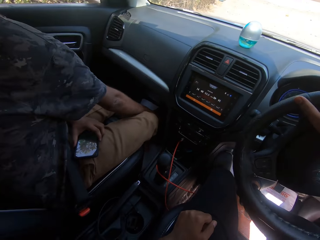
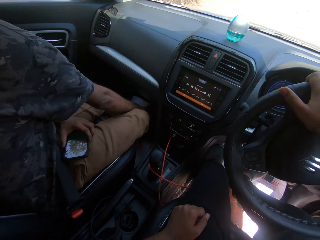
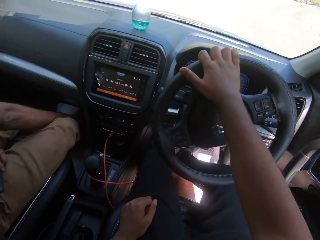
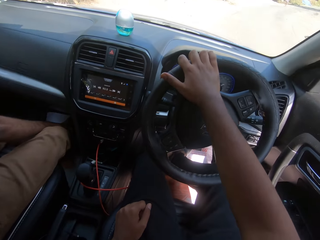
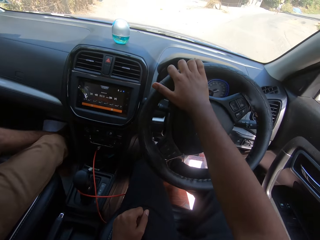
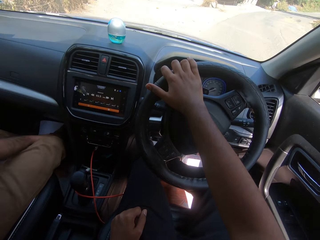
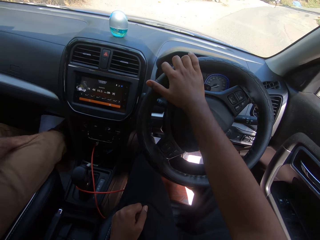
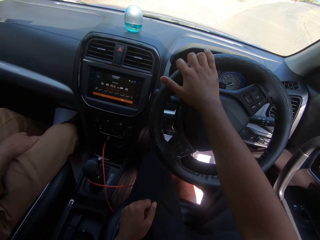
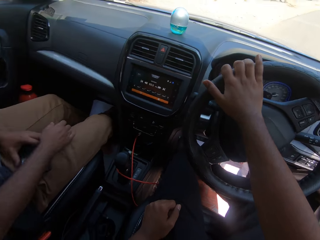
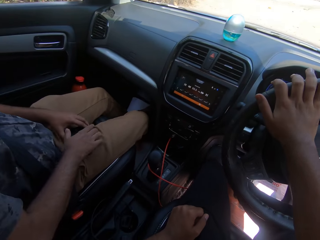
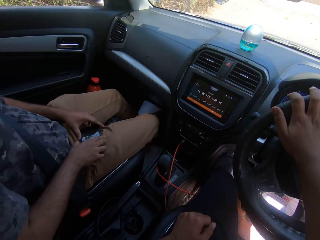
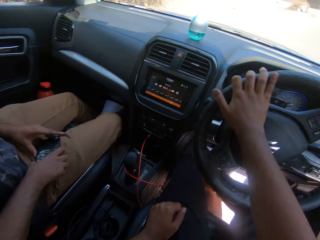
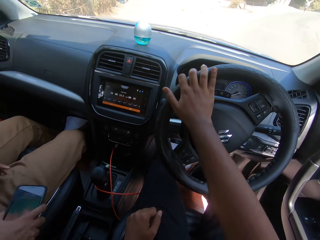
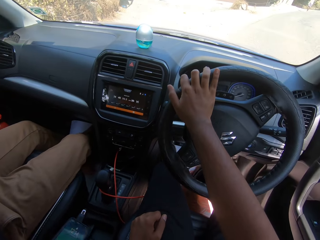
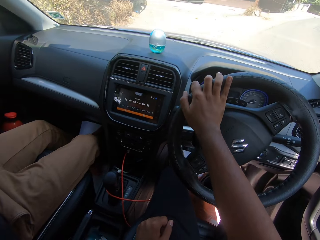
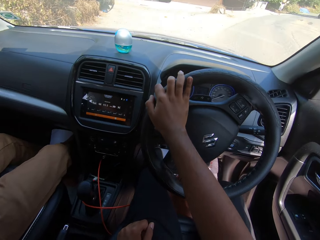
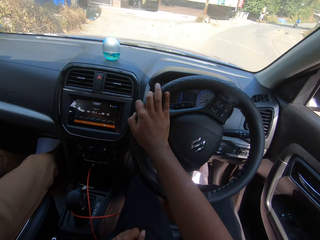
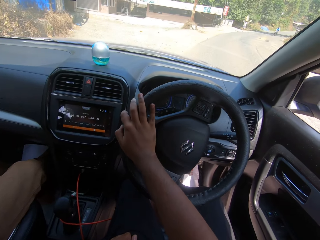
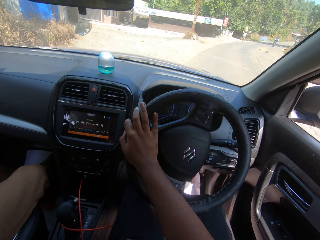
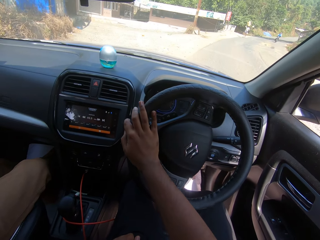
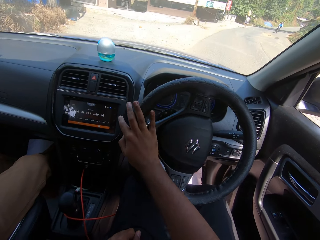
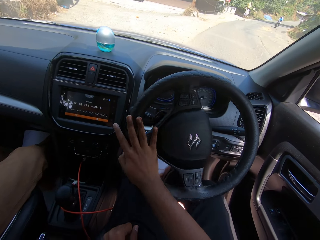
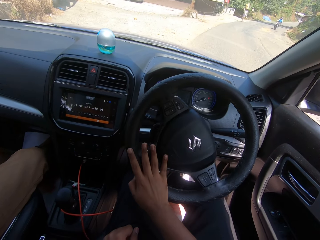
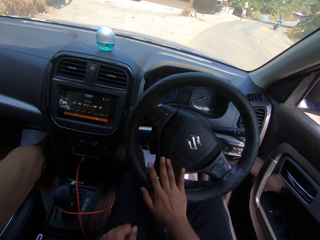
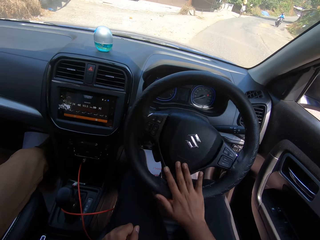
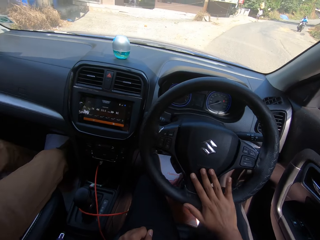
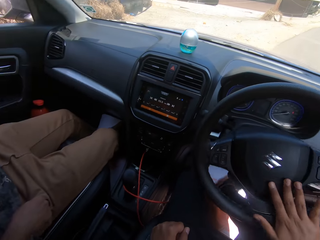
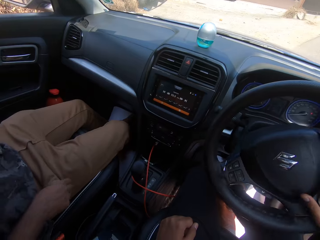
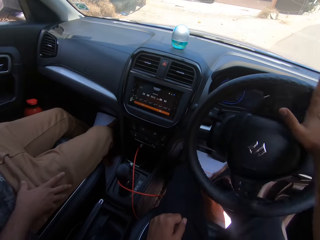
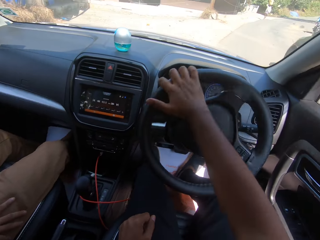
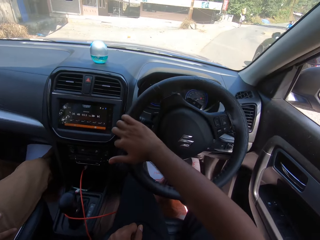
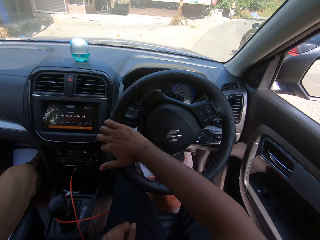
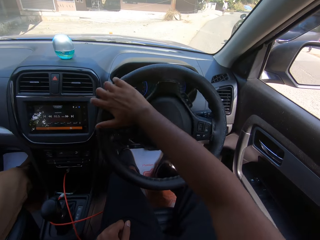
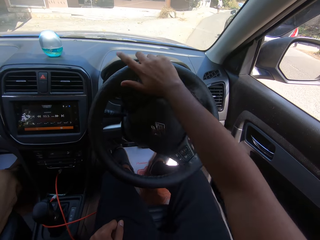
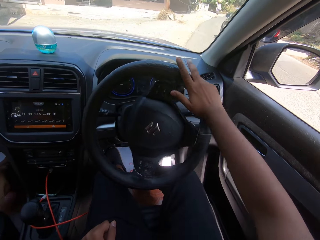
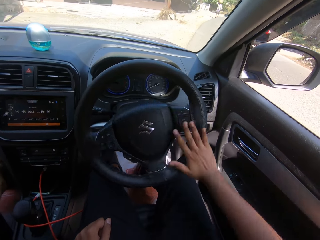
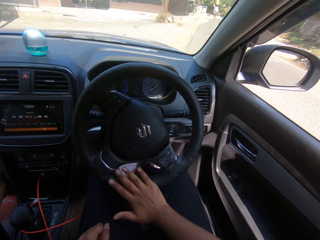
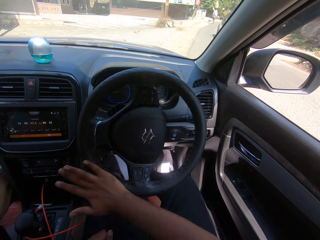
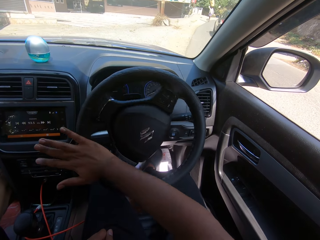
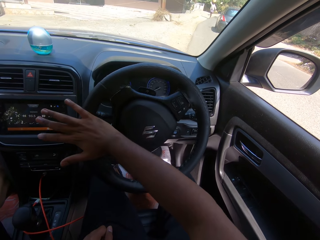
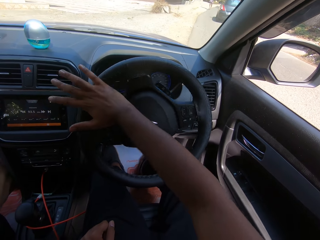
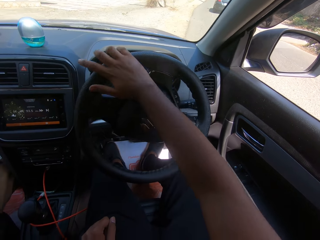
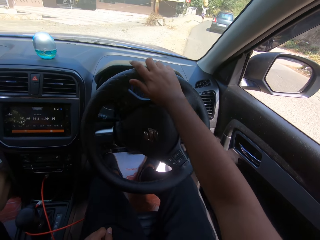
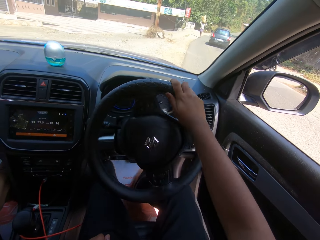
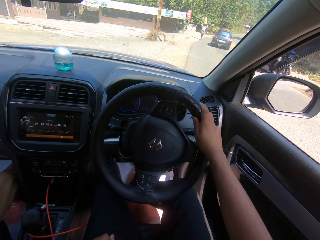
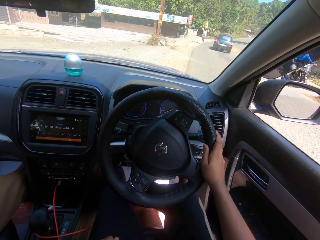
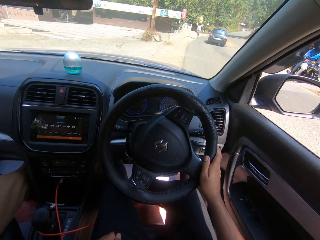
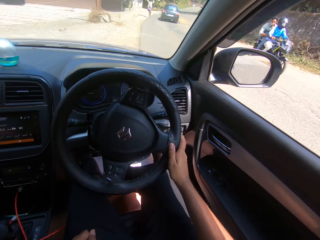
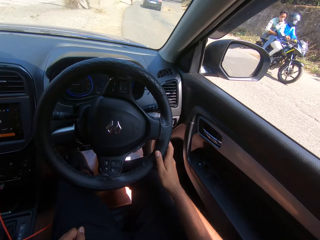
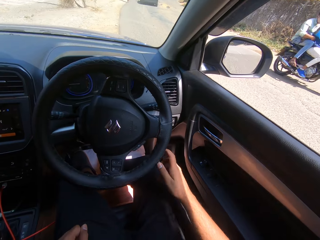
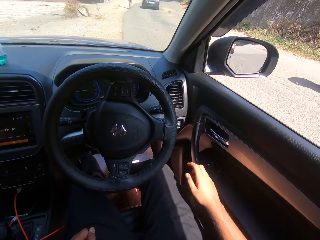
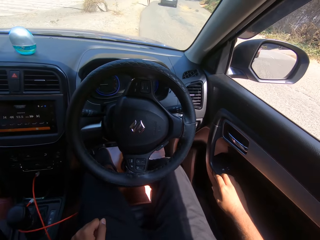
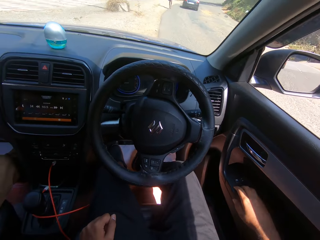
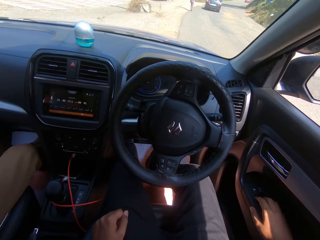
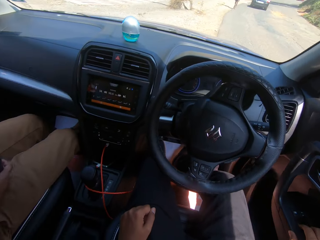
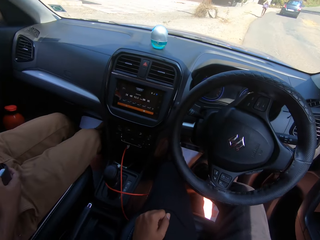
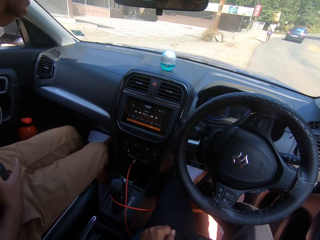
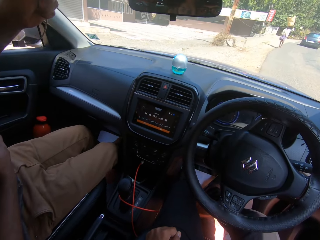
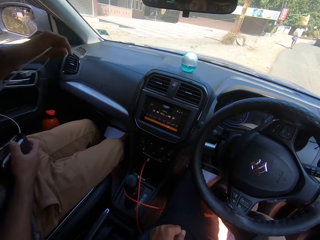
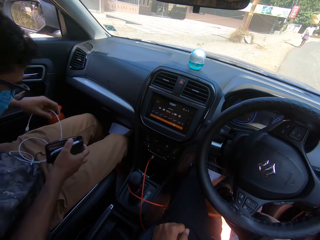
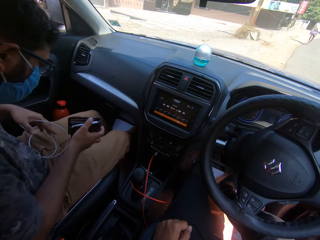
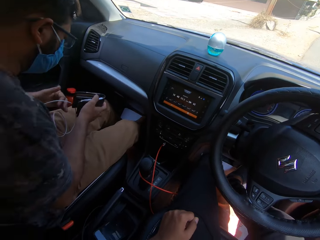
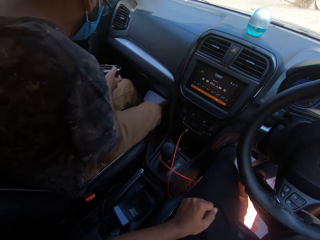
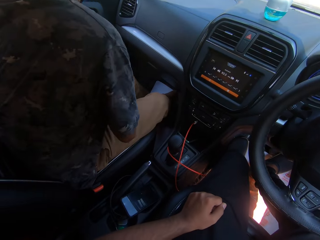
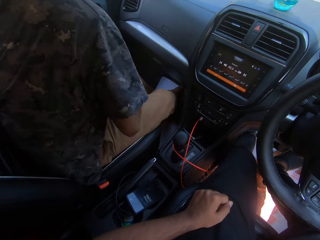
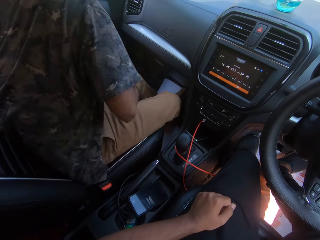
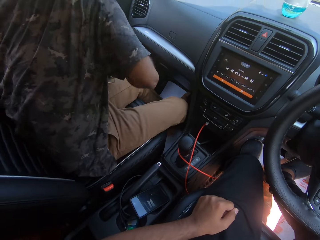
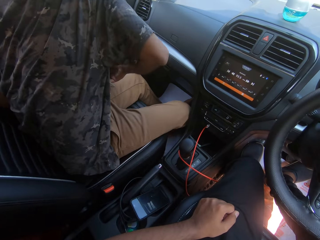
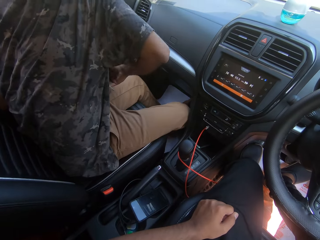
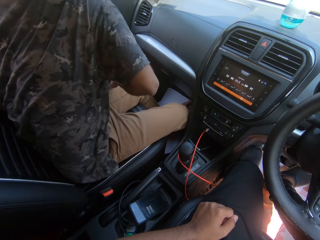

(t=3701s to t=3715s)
The man drops the phone in the dashboard compartment with his right hand. The camera wearer parks the vehicle. He stops driving the car. He opens the door with his hands on some buttons. The man brings a purse and a wire from his pocket with his right hand.

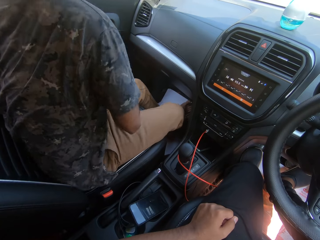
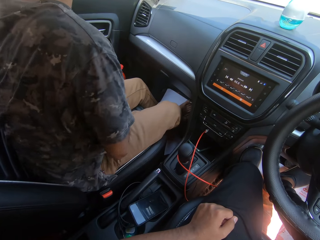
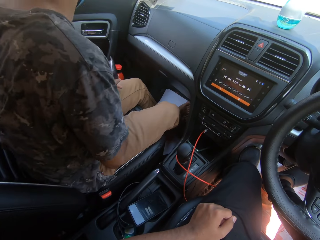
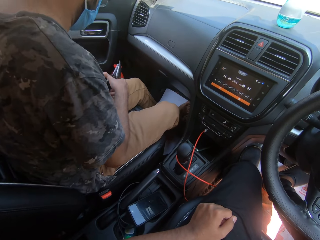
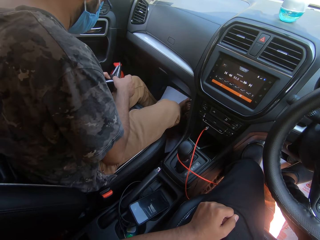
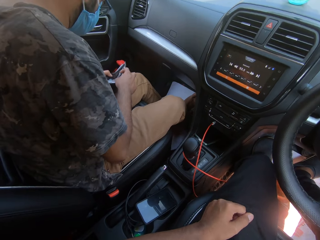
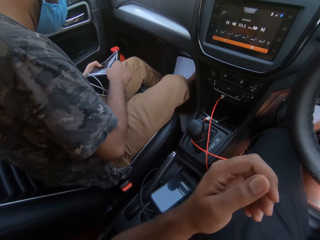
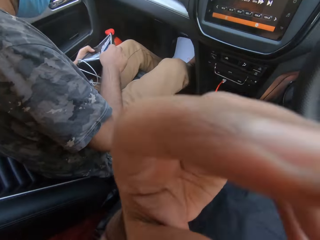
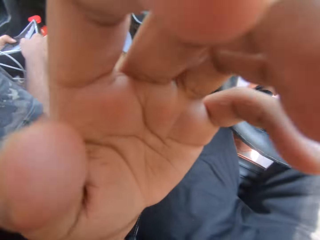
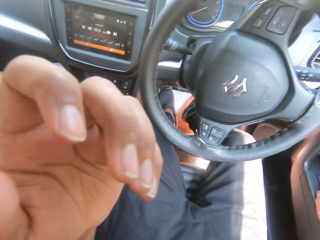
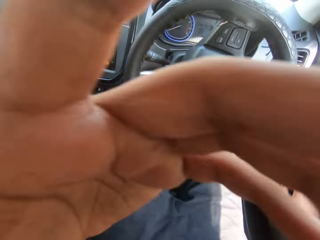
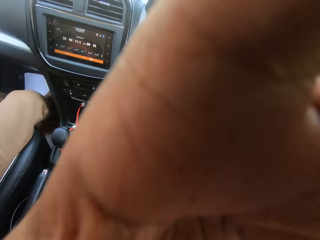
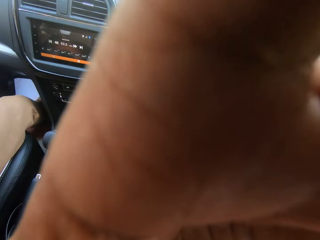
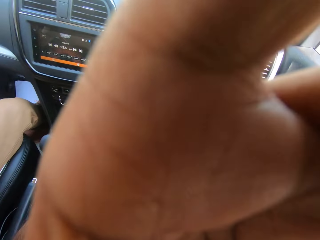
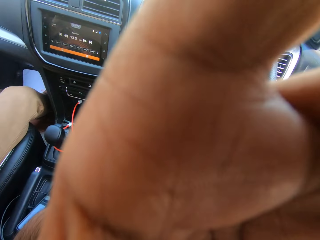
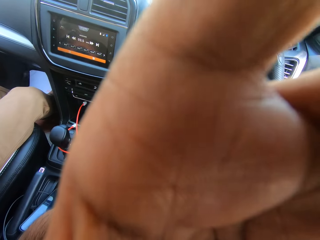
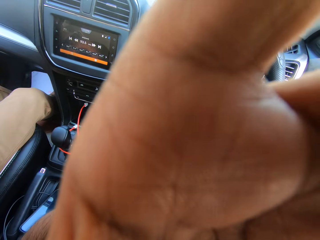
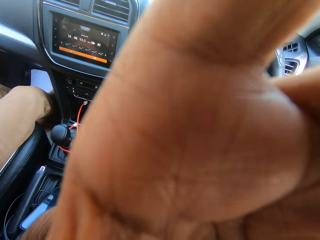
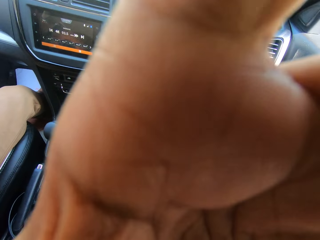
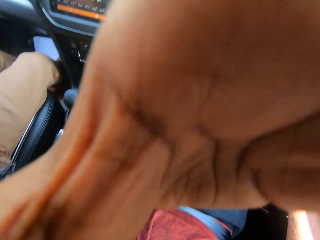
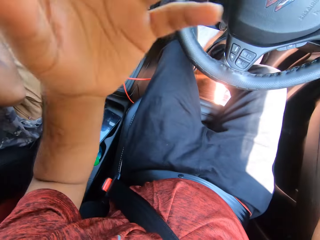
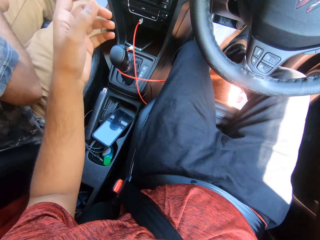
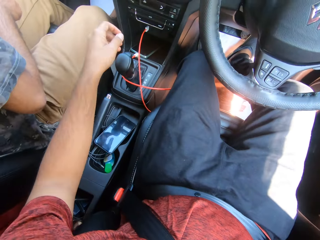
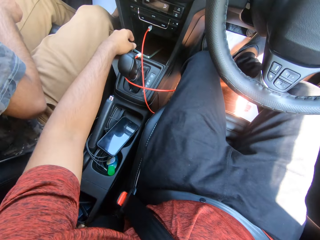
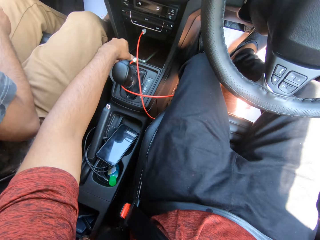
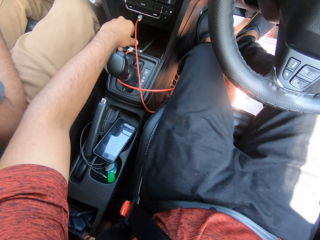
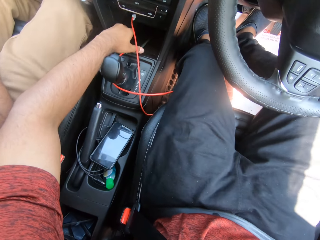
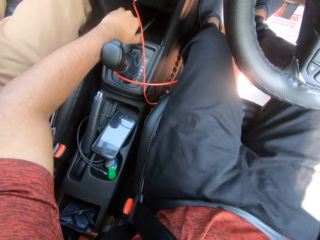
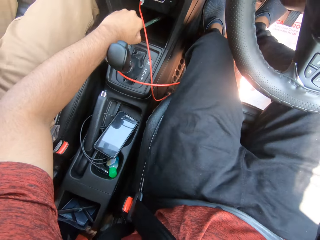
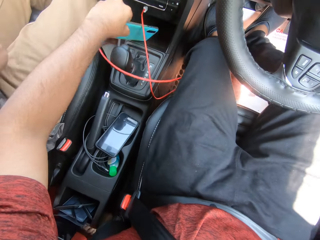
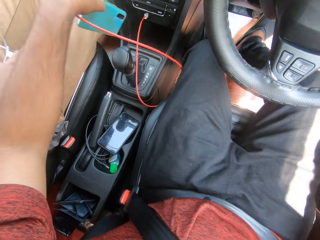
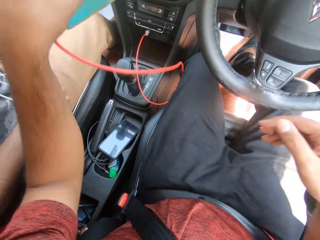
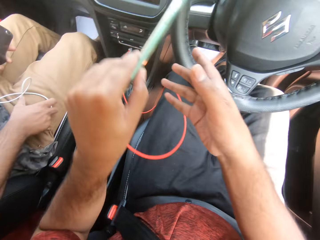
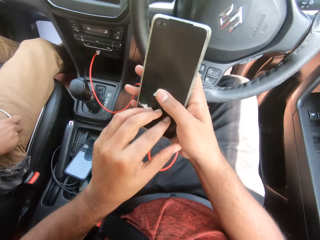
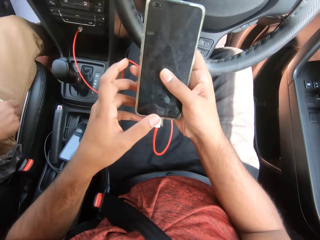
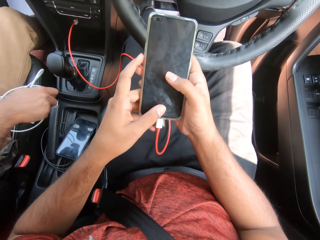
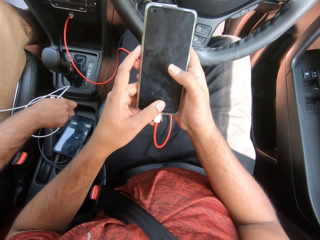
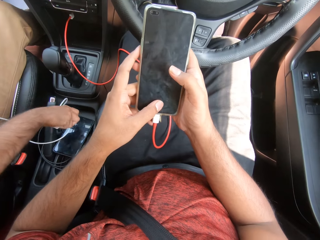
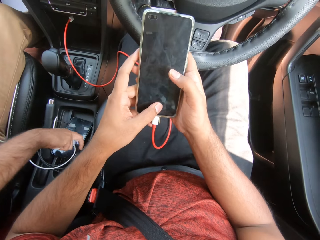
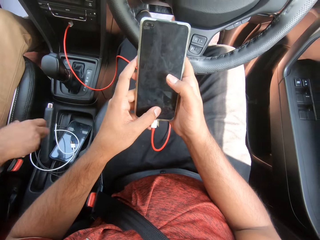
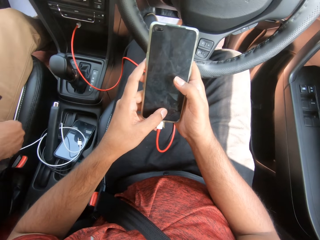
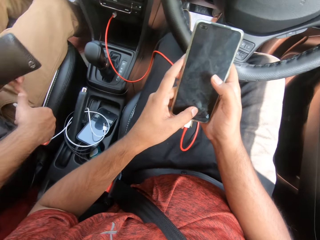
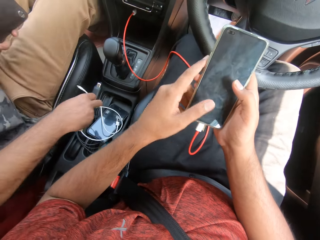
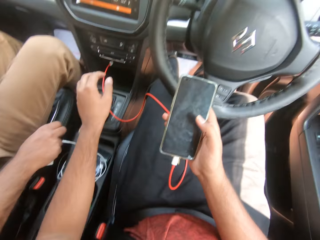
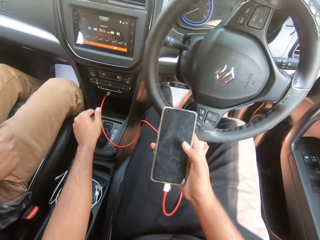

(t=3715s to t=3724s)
The man opens the purse with his hands. The camera wearer touches the camera. He picks up the phone from the dashboard compartment with his left hand. He passes the phone from his left hand to his right hand. He drops the wire on the gear space with his right hand. He operates the phone with his hands.
